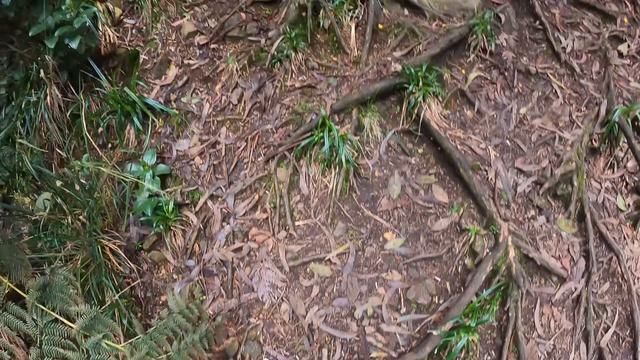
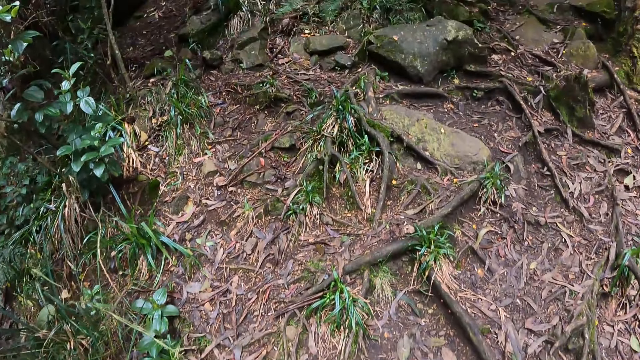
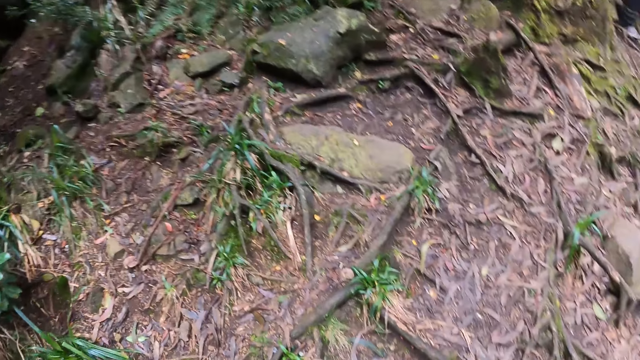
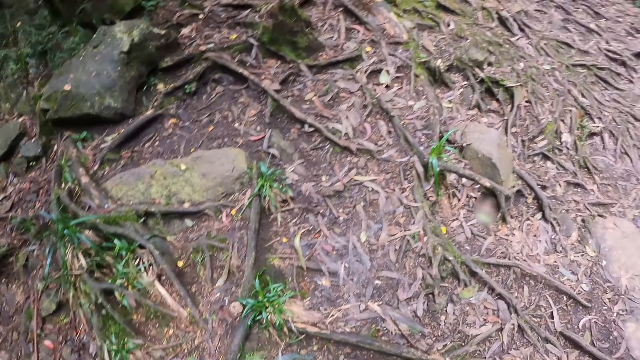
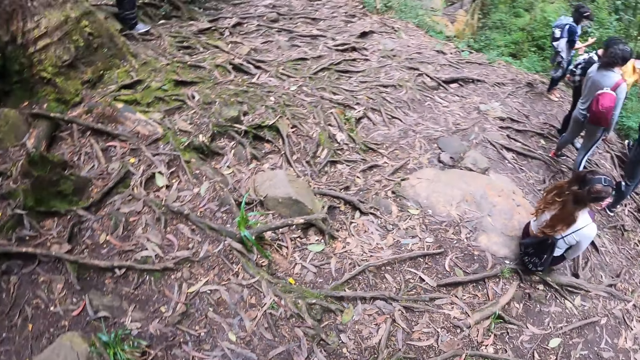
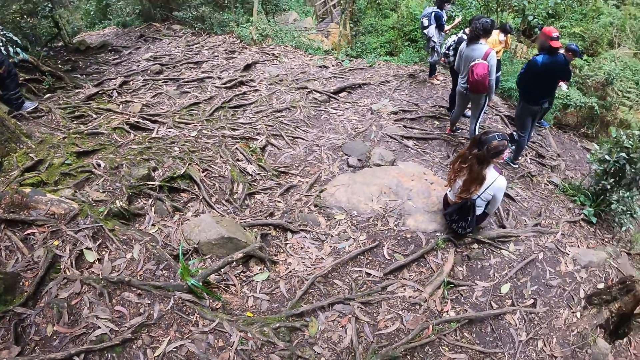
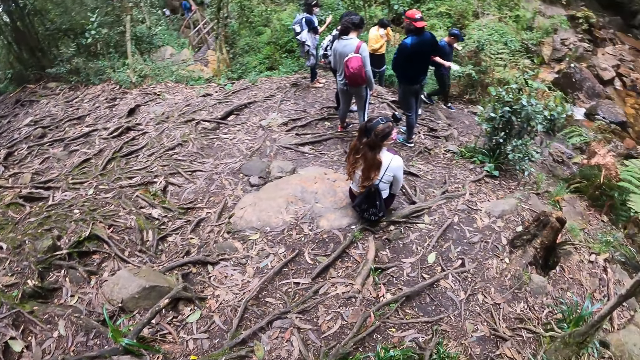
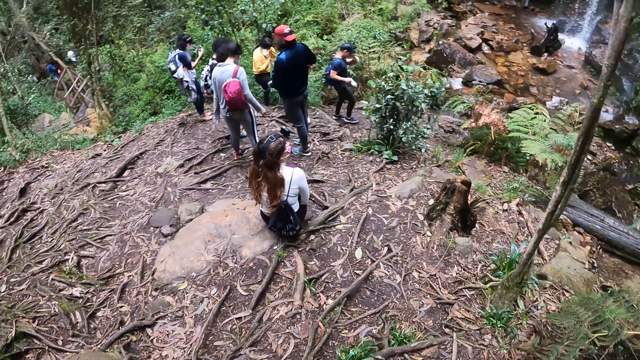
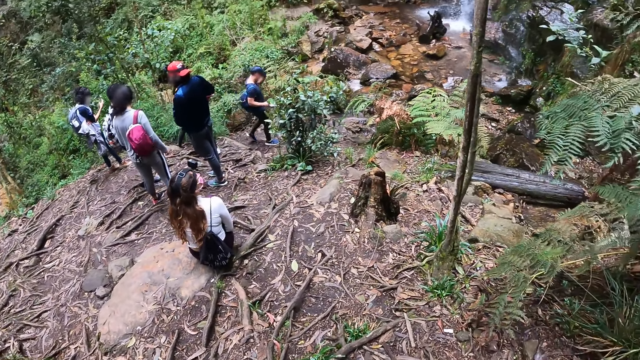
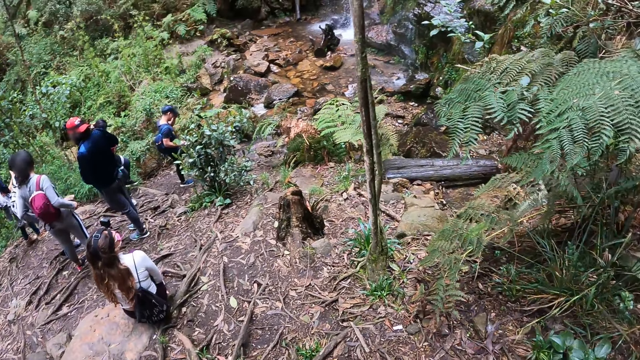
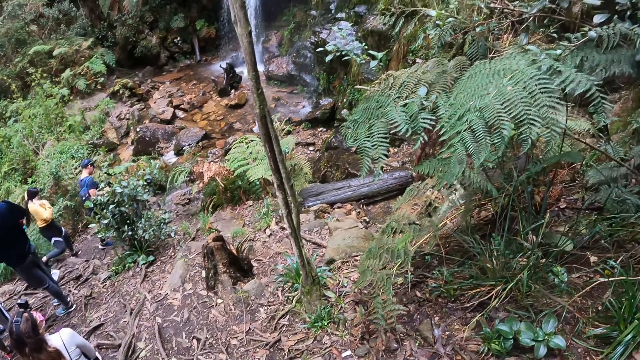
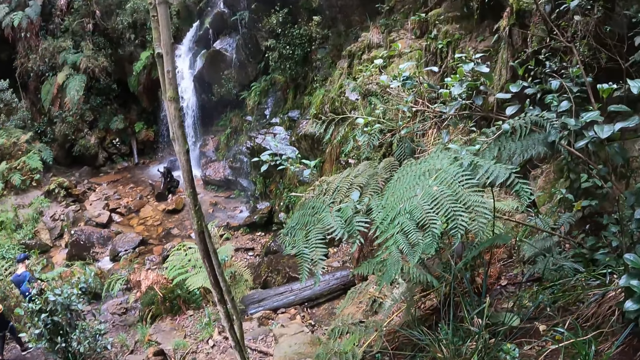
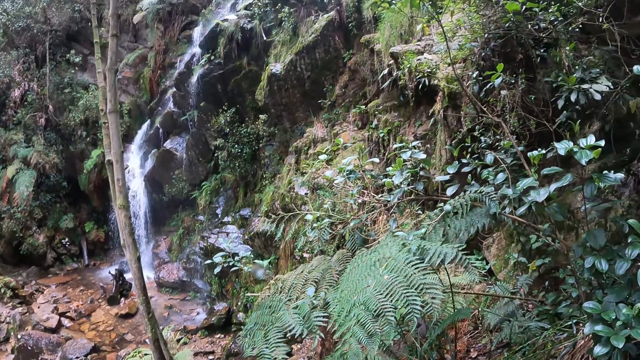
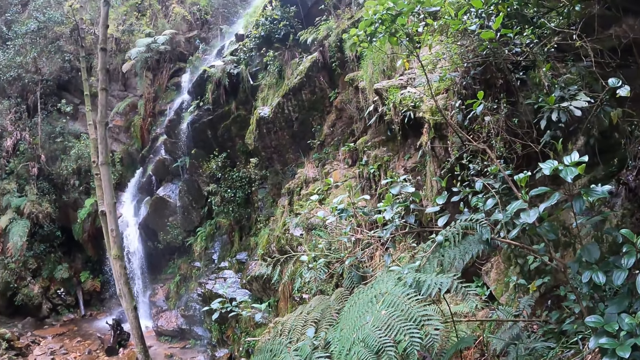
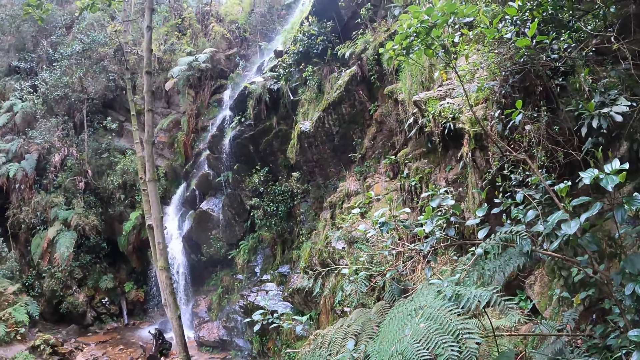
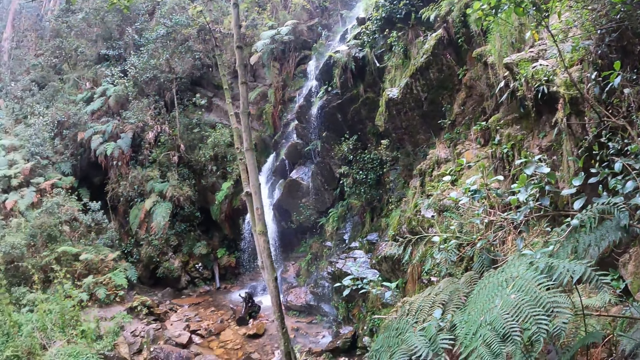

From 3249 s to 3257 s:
The camera wearer looks around.

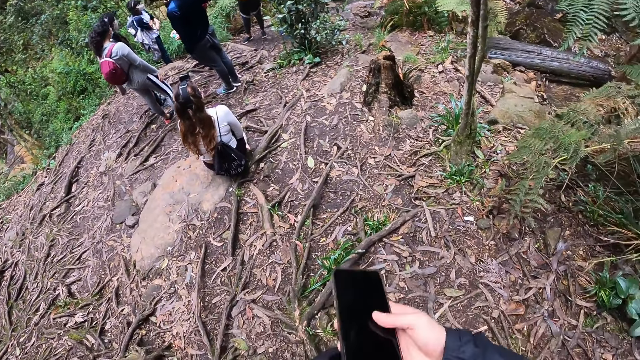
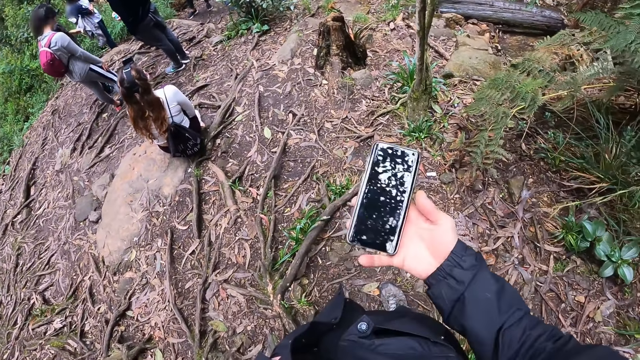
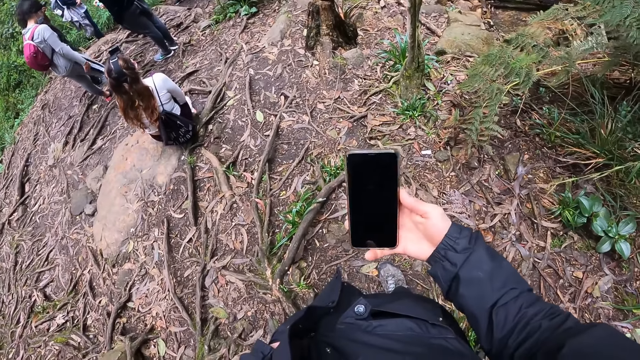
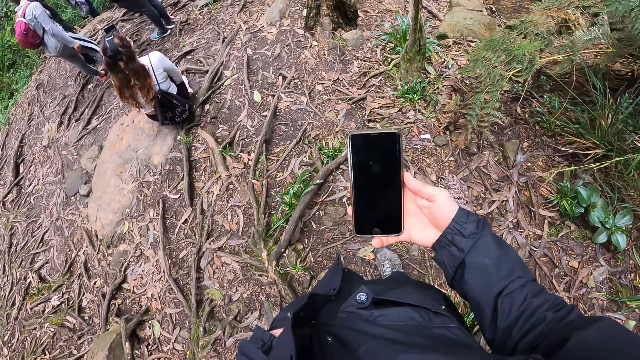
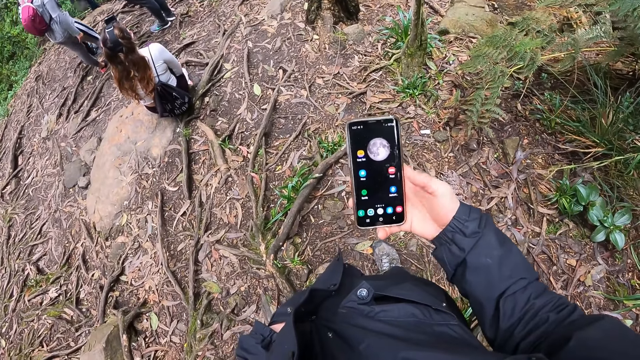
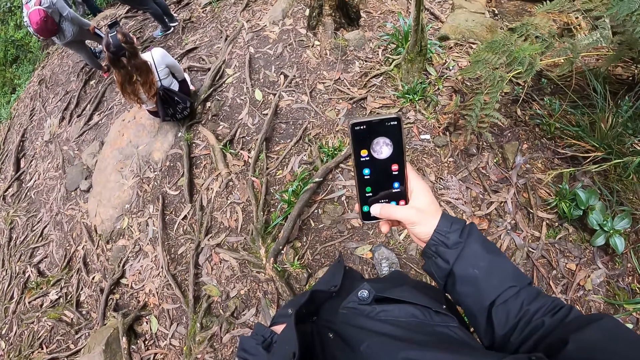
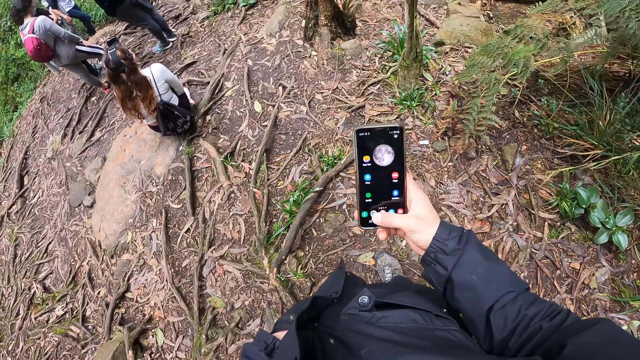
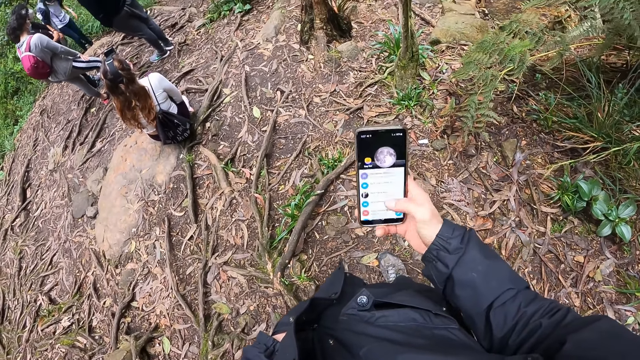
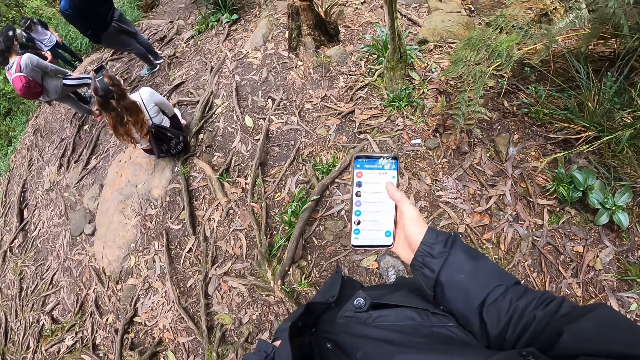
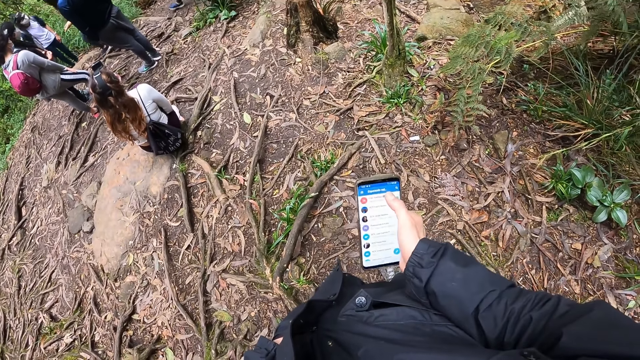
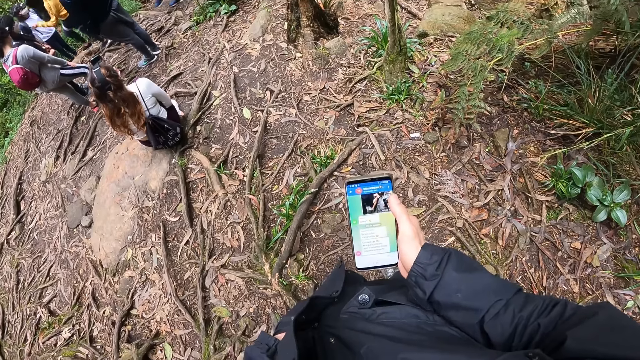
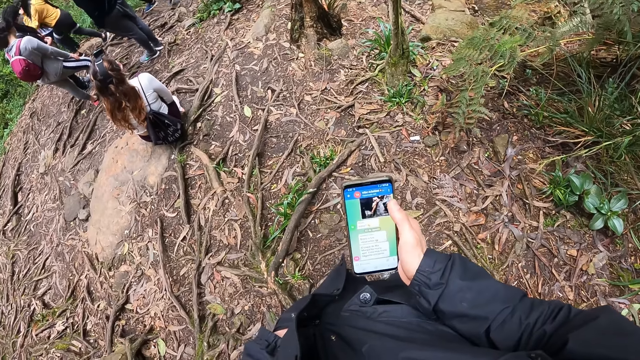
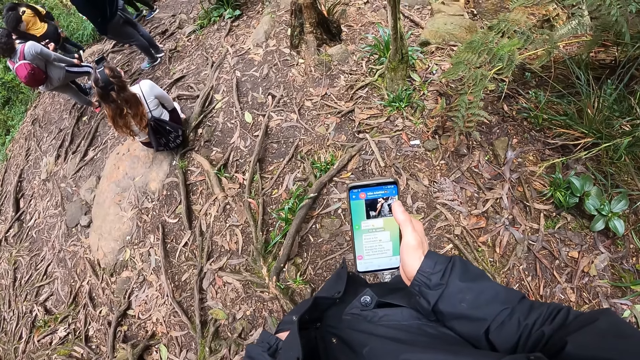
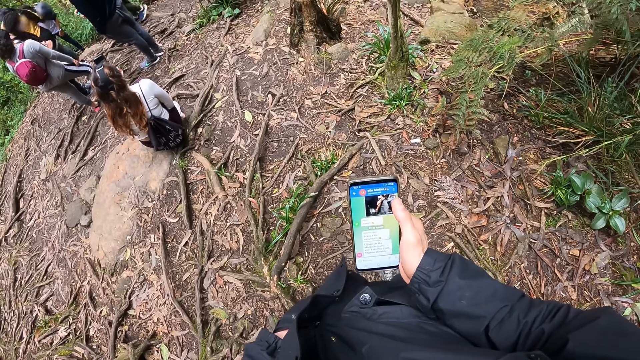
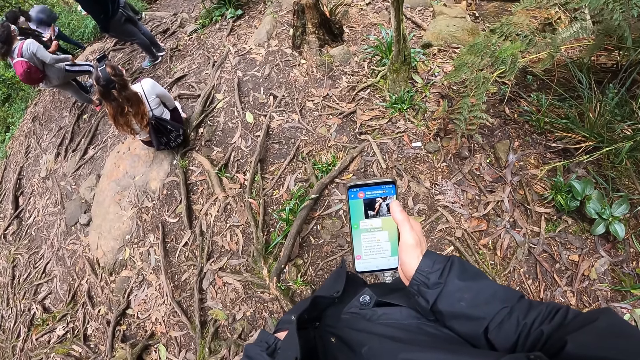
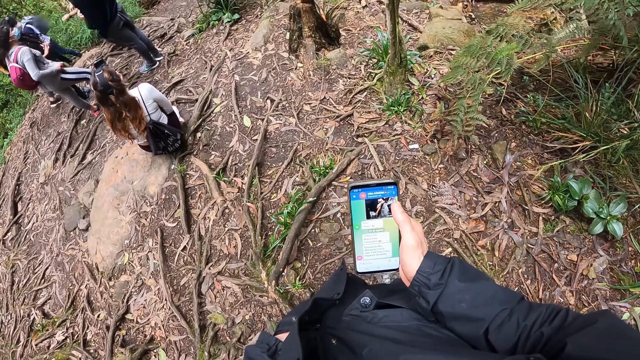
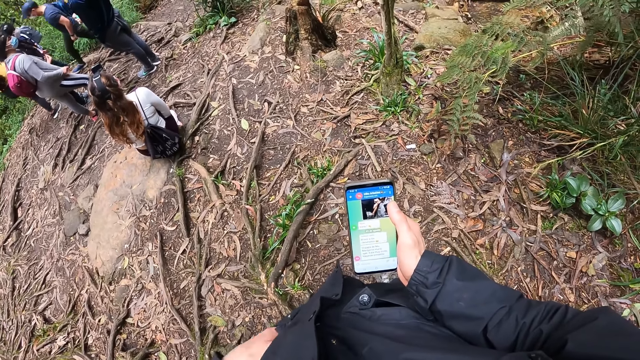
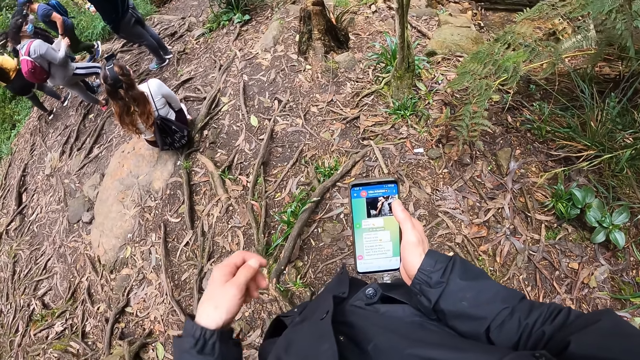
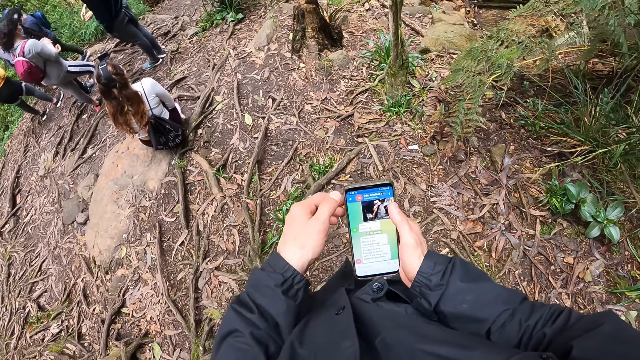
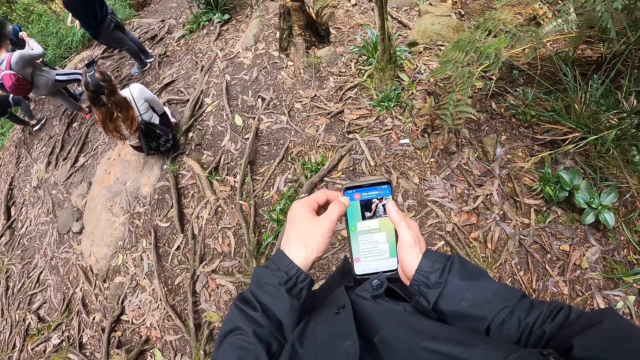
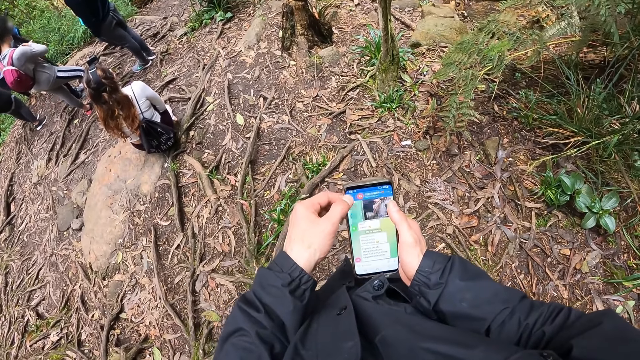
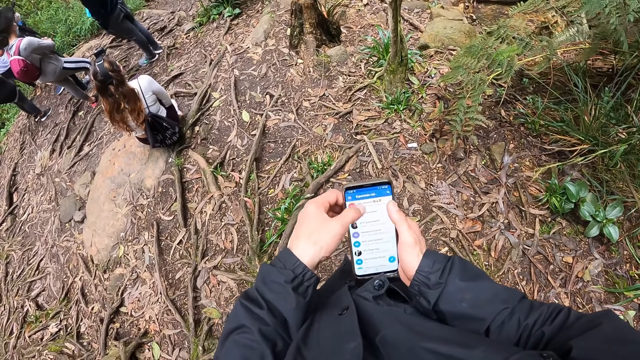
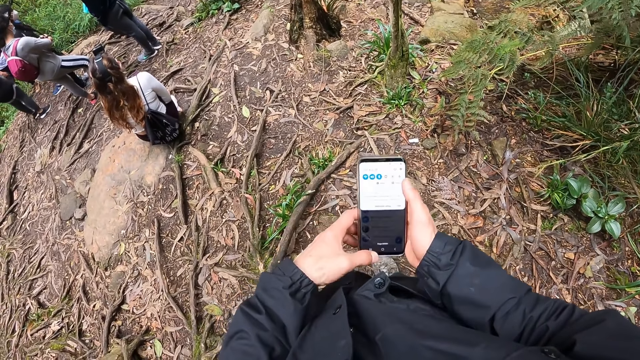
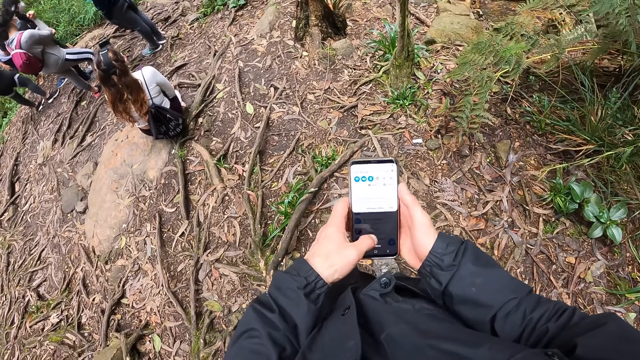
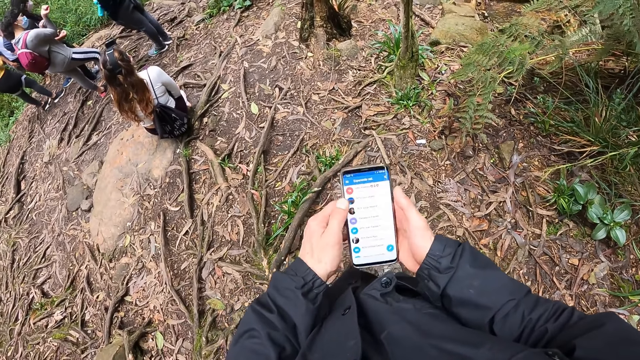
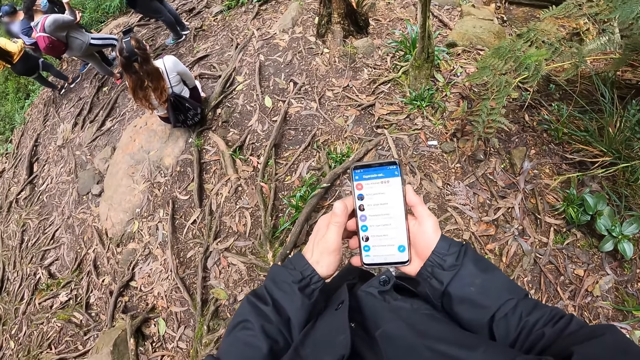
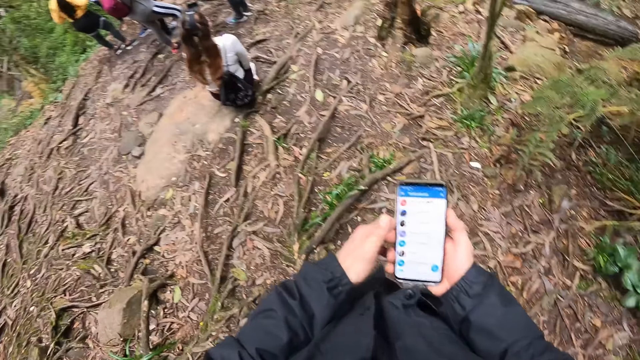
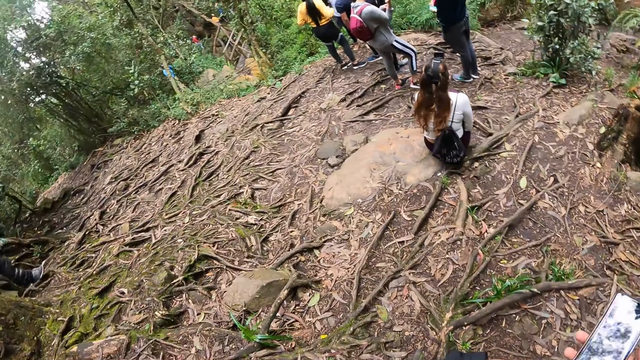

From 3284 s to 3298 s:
The camera wearer operates a phone with his right hand. He operates the phone with his left hand.
